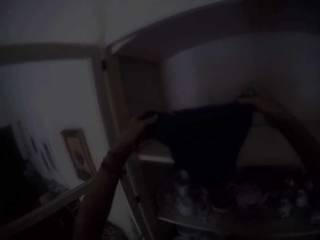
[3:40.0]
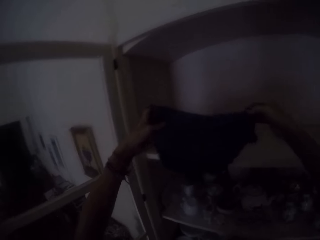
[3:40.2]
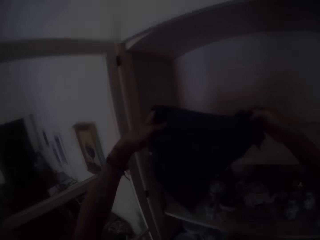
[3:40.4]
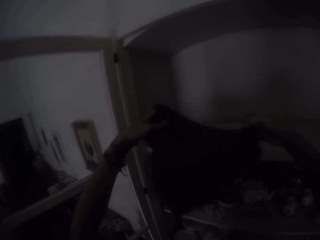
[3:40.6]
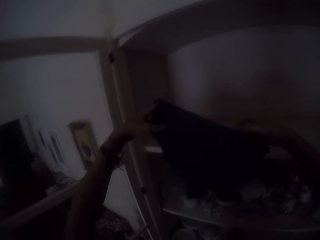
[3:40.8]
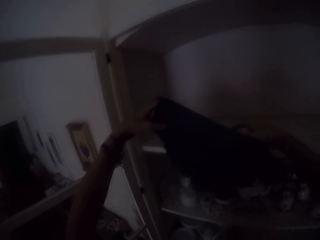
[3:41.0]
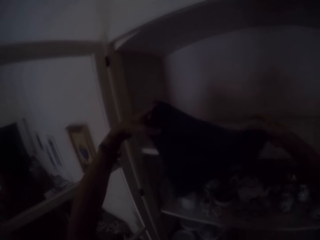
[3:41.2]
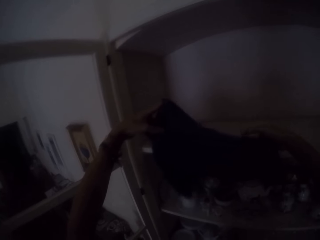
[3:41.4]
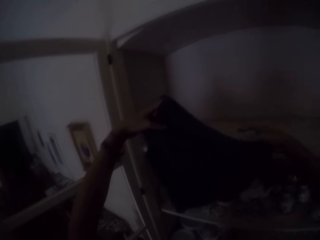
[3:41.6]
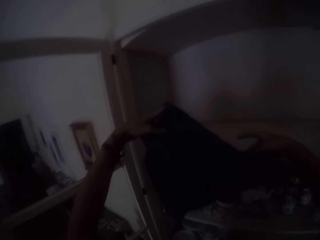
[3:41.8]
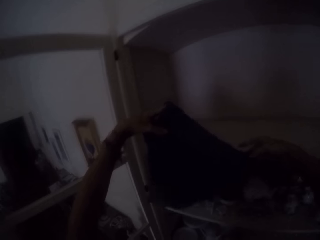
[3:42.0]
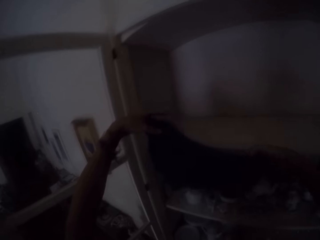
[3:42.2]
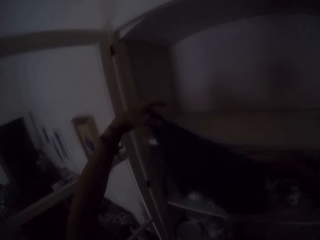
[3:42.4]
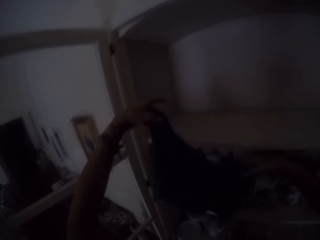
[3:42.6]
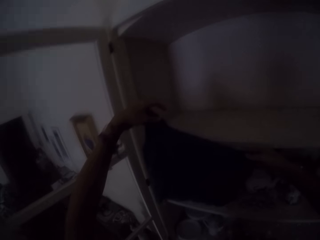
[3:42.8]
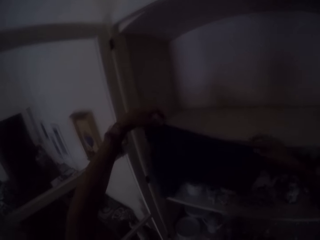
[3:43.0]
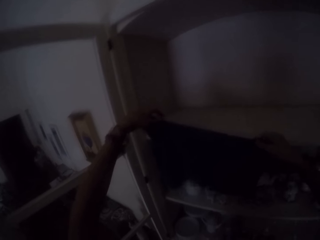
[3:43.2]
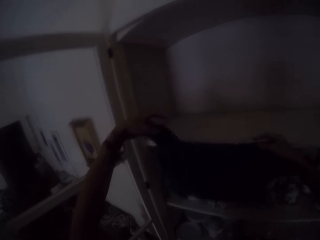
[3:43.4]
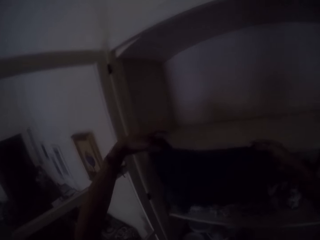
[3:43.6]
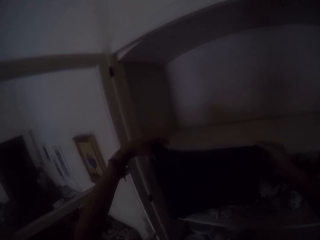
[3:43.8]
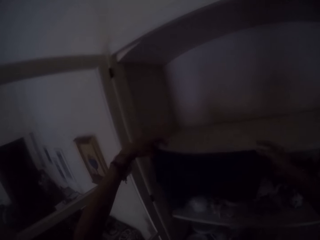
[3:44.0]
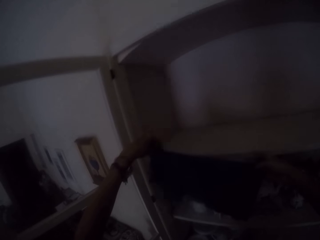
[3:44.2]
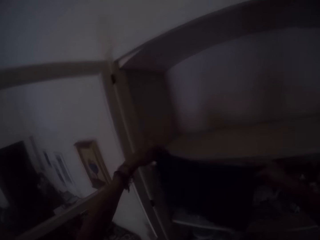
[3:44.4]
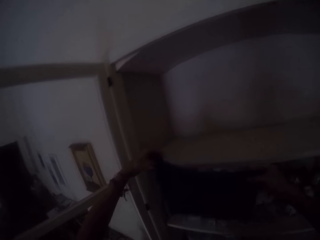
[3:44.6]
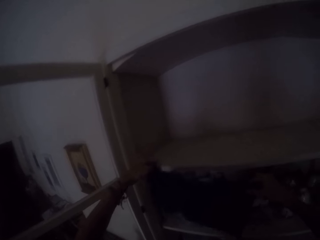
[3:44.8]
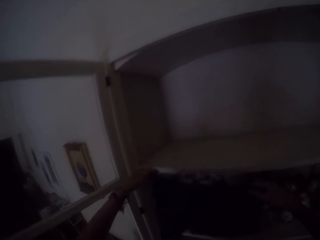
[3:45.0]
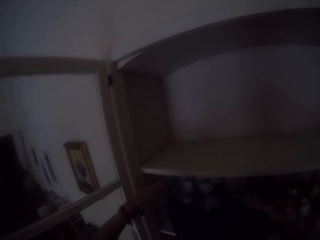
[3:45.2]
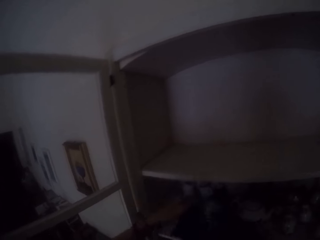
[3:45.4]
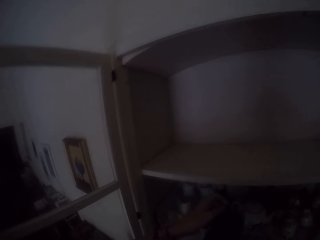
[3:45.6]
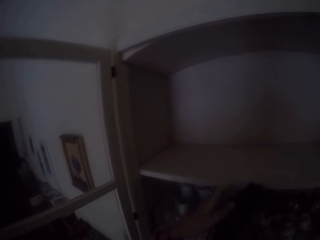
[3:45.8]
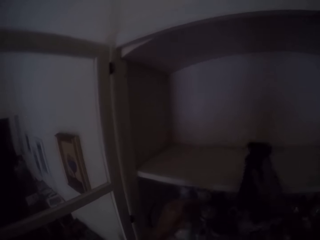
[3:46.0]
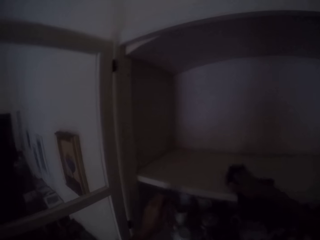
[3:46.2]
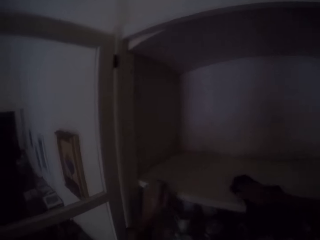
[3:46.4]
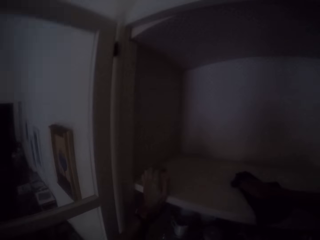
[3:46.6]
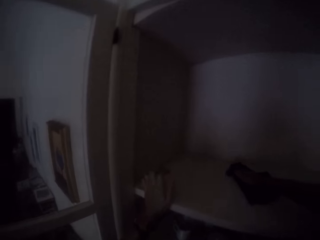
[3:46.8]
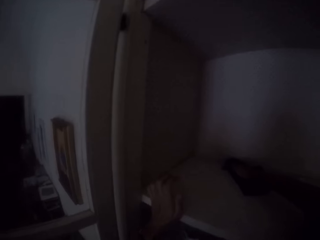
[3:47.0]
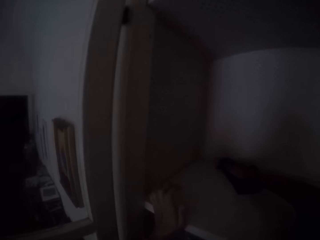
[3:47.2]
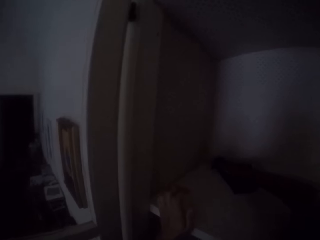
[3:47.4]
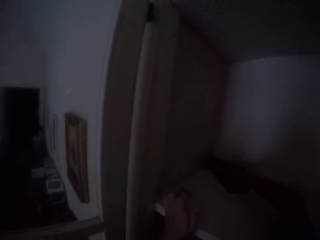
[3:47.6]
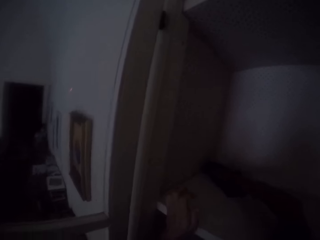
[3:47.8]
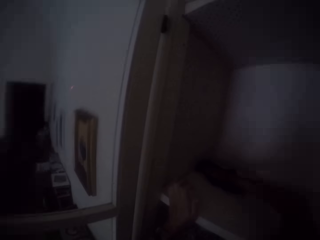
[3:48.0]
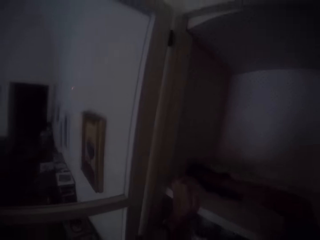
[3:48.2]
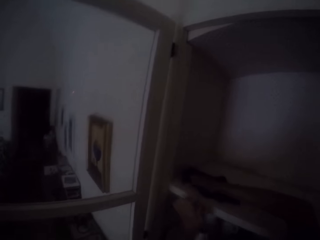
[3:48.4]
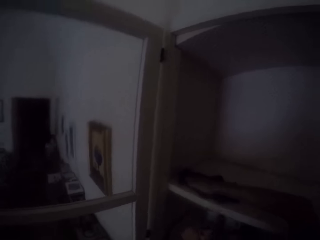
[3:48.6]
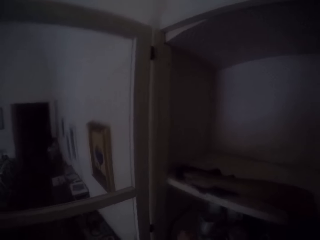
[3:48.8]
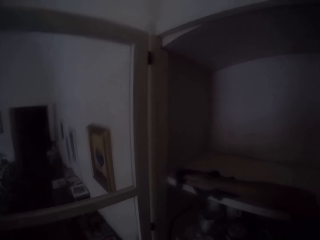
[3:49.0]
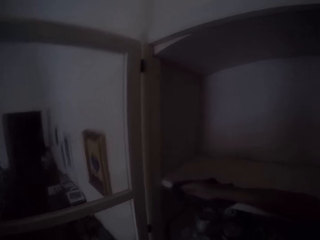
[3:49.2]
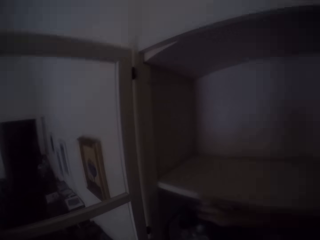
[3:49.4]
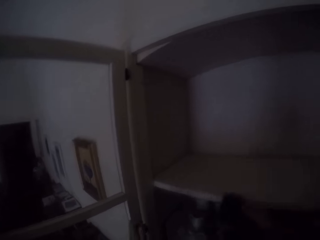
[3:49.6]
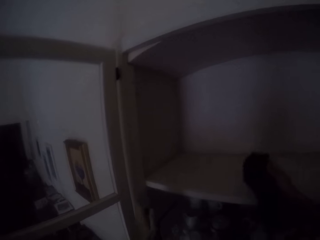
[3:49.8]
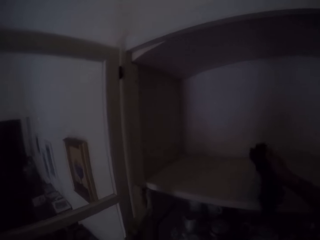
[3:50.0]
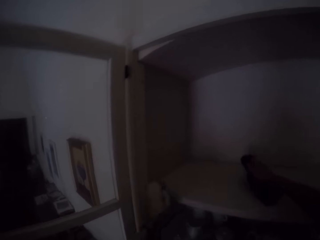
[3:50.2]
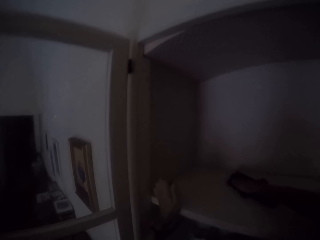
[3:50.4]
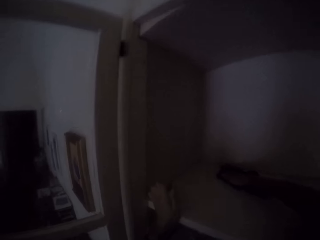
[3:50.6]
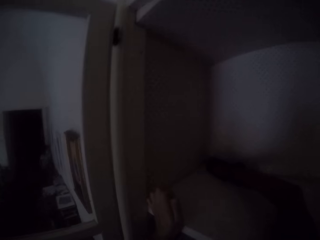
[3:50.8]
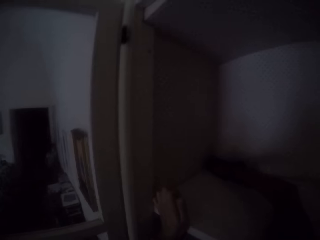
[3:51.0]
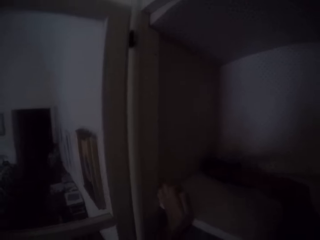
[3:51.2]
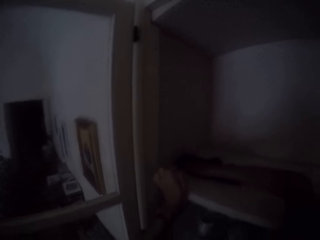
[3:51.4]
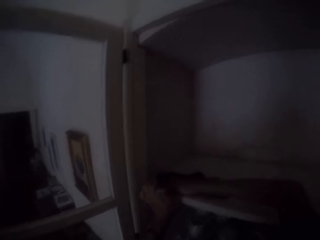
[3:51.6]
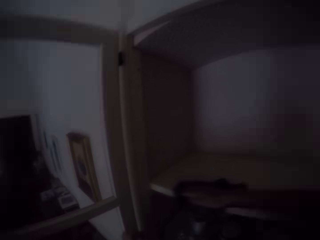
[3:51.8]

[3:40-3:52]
The camera wearer looks at the piece of cloth. They wipe the shelf with the kitchen towel.

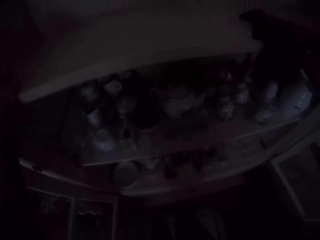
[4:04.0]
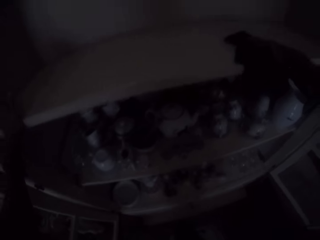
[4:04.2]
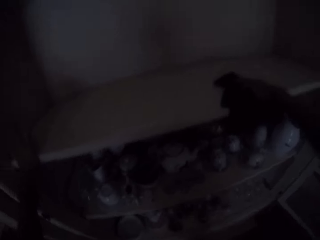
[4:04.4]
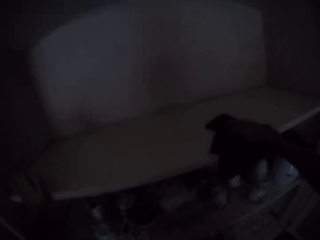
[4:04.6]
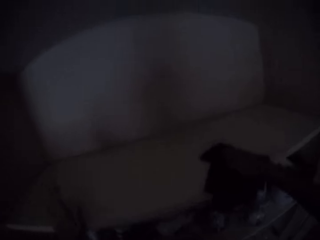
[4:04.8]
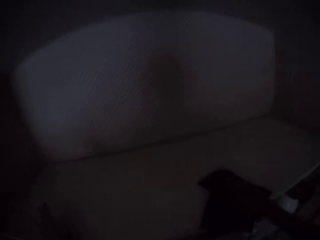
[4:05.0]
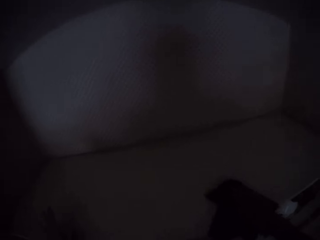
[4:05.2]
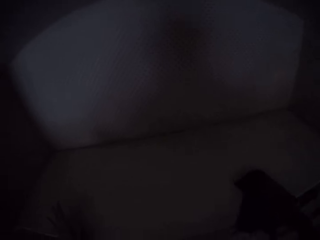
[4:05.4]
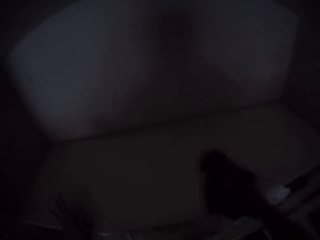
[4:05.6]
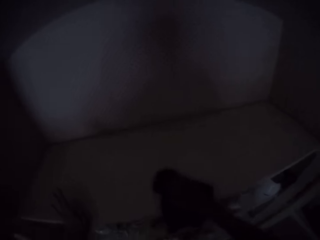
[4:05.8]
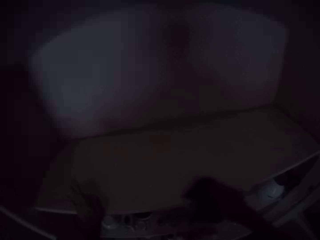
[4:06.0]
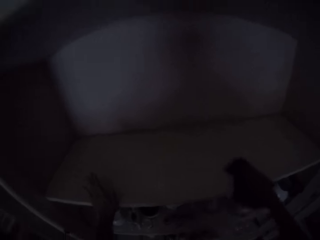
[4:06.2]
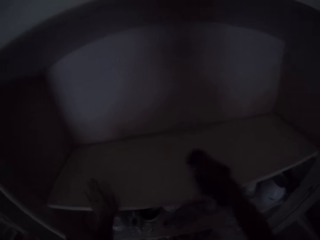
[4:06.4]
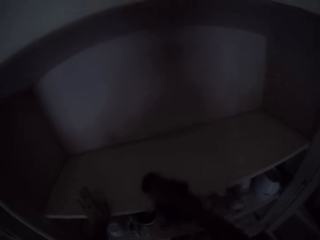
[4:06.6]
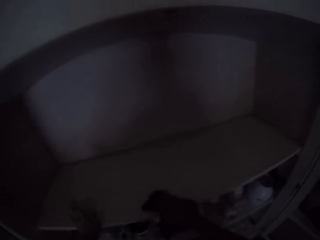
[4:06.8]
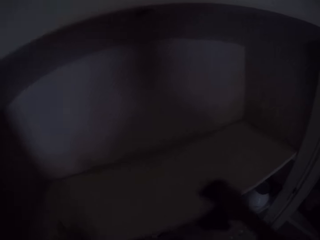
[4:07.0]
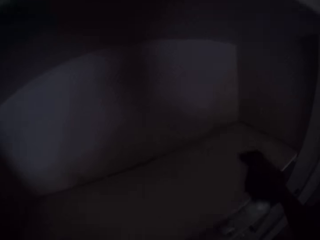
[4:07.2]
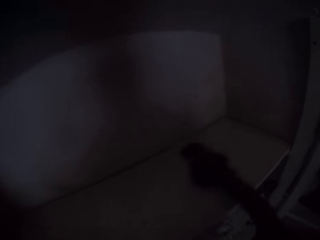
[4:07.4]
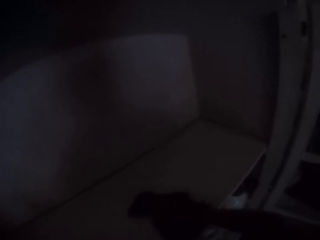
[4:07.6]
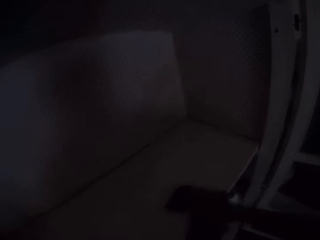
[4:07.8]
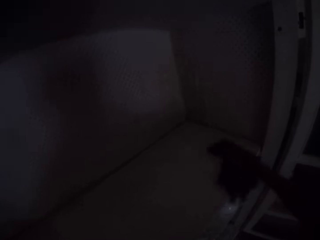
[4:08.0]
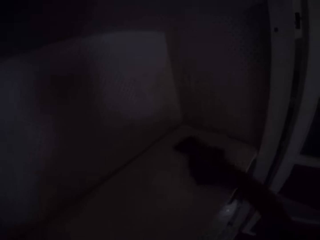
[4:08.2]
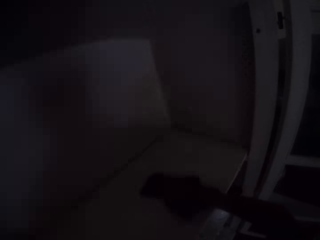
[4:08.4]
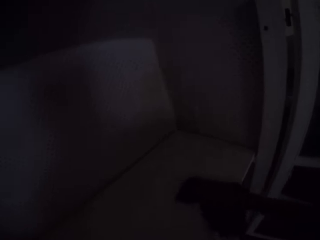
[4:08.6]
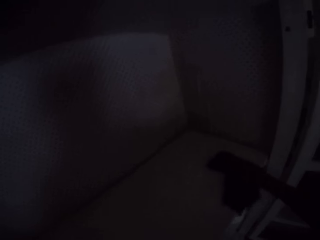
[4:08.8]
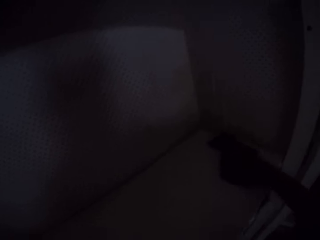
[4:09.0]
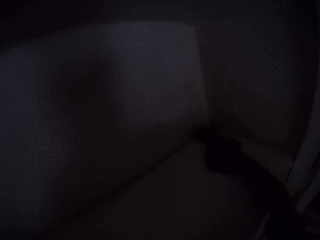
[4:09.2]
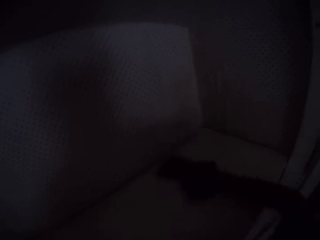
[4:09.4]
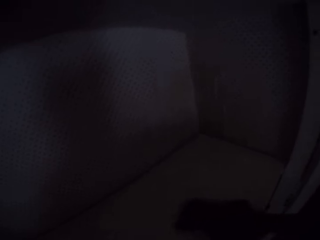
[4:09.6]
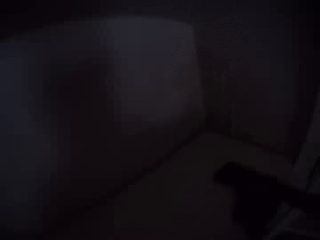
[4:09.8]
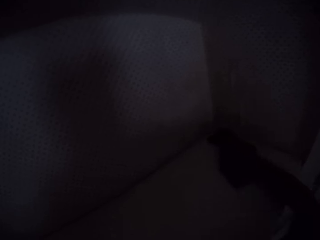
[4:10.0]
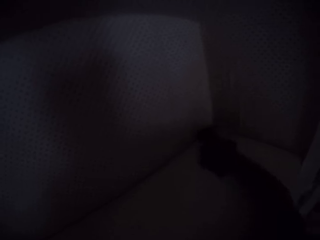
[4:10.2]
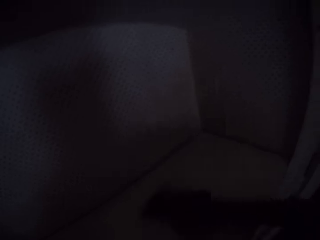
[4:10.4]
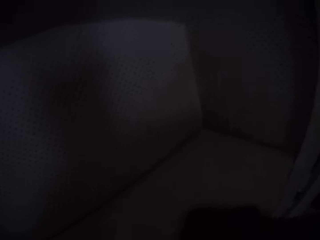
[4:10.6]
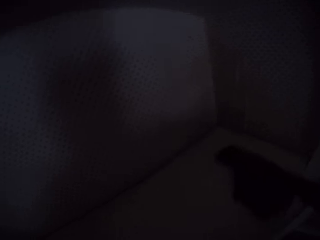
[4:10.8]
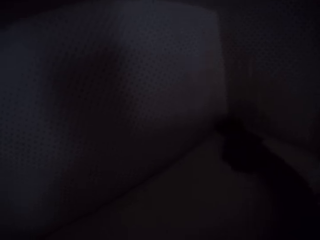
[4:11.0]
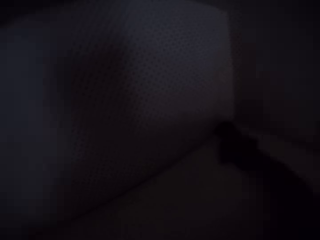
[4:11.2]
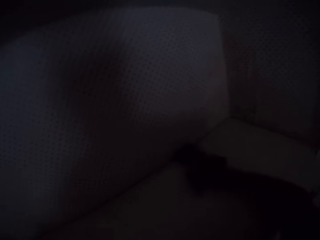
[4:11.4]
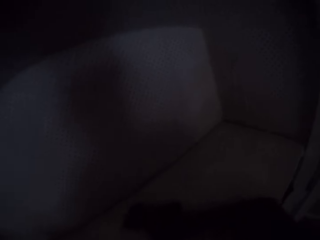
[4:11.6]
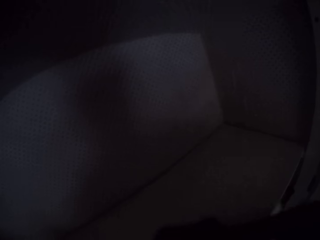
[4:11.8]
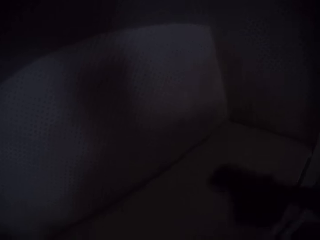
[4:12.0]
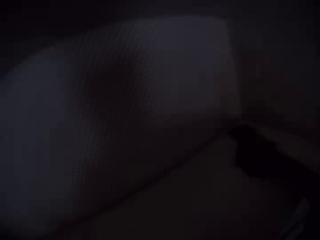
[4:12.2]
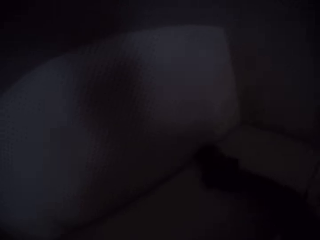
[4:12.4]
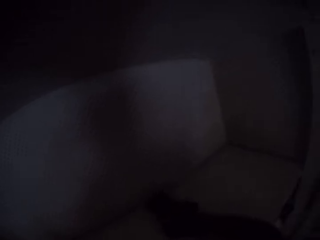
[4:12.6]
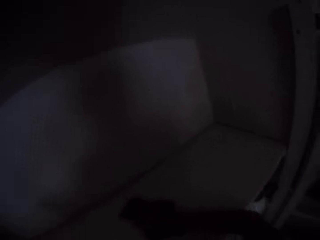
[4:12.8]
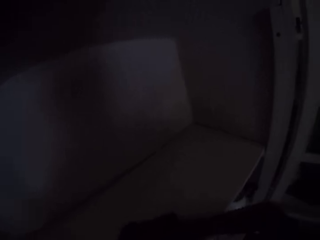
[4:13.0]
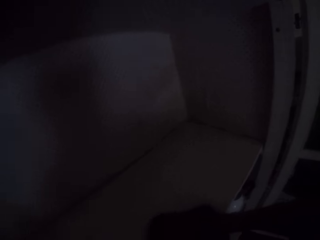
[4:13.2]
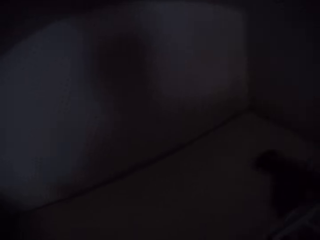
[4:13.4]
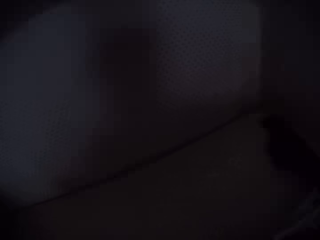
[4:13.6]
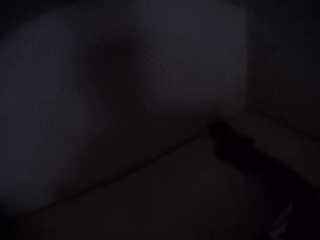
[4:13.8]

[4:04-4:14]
The camera wearer looks at the drawer. They wipe the shelf with the kitchen towel.
